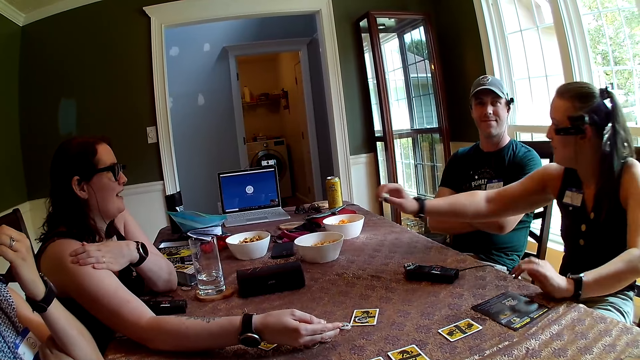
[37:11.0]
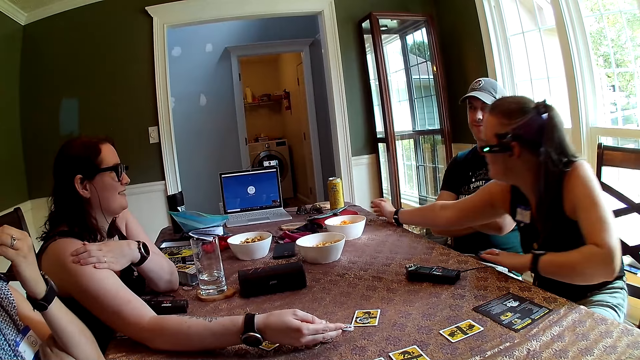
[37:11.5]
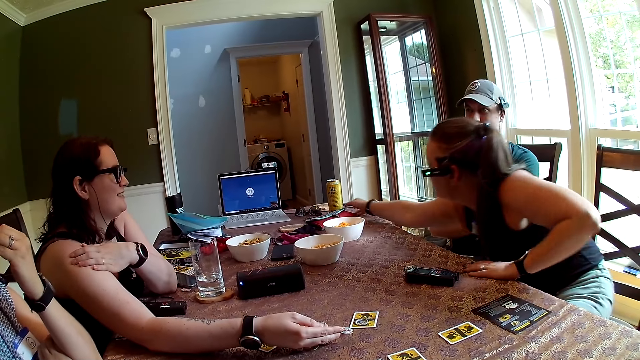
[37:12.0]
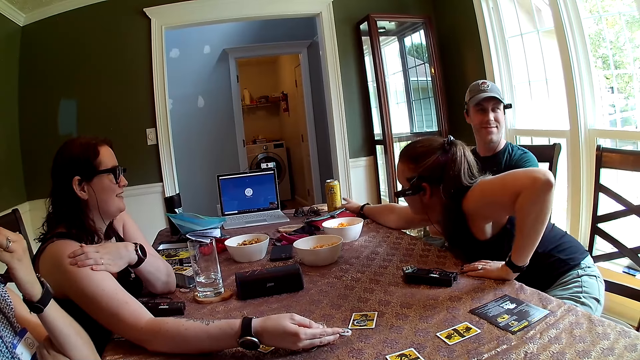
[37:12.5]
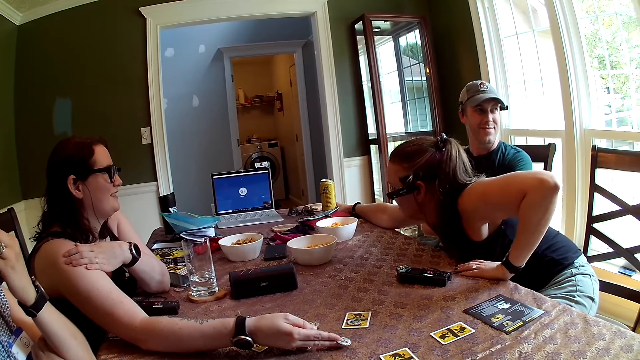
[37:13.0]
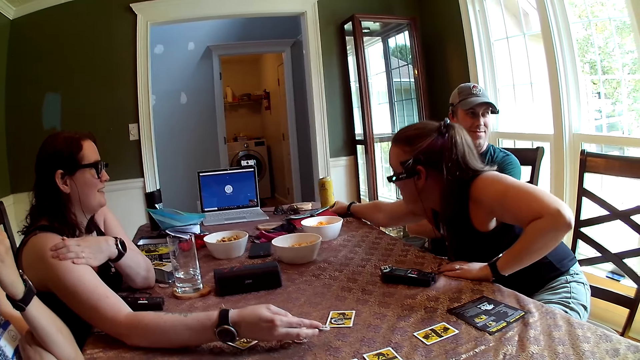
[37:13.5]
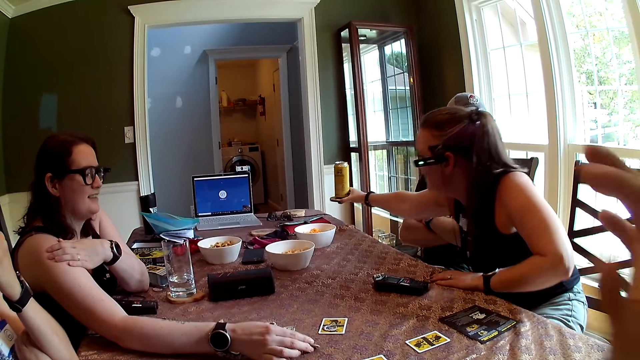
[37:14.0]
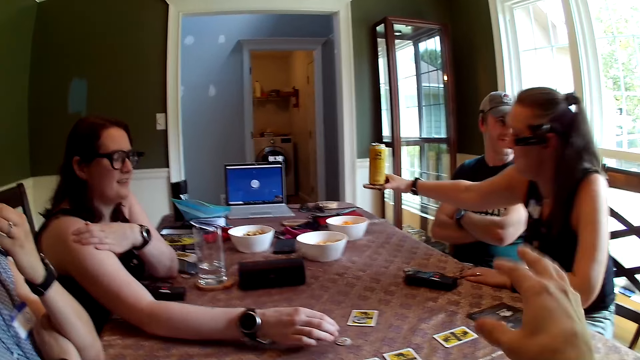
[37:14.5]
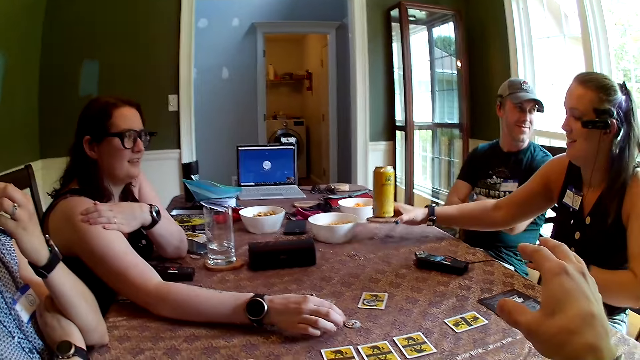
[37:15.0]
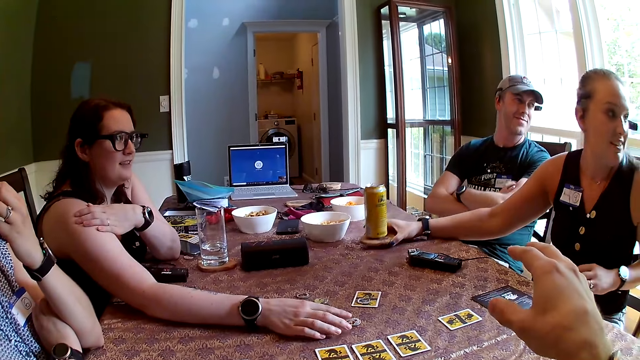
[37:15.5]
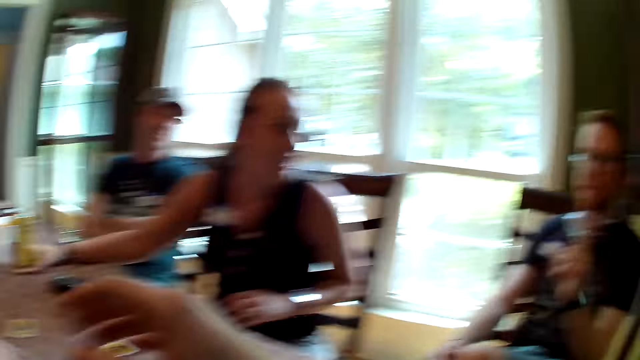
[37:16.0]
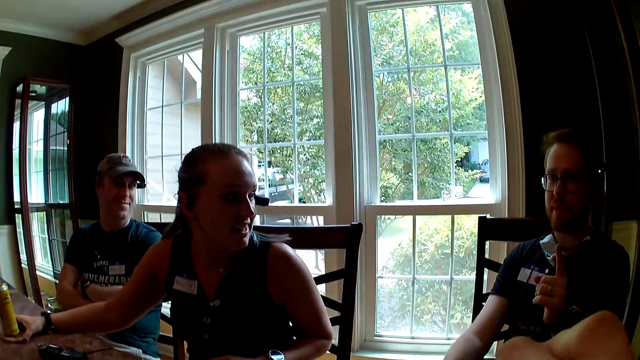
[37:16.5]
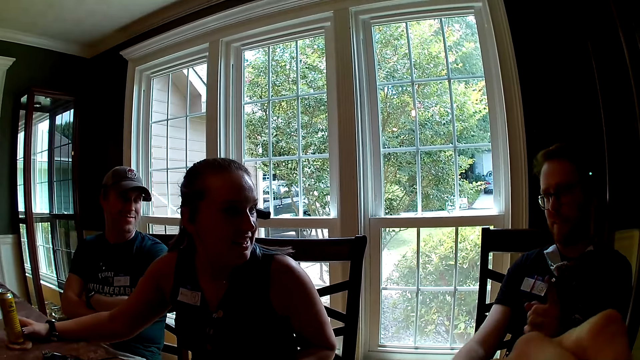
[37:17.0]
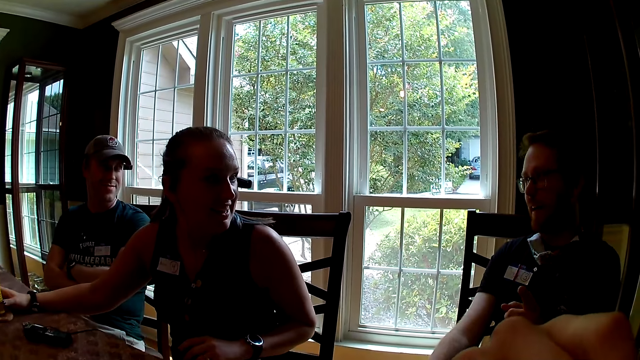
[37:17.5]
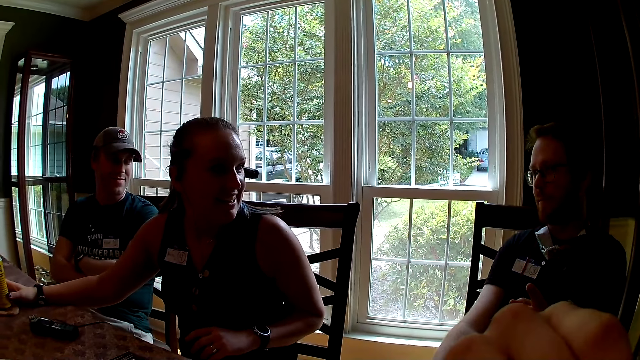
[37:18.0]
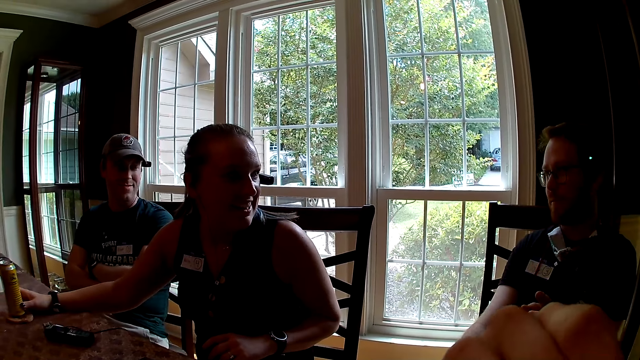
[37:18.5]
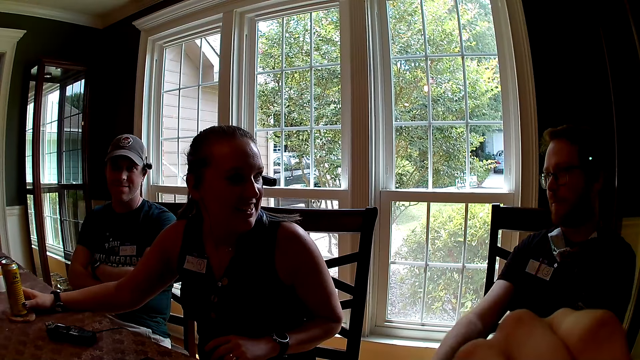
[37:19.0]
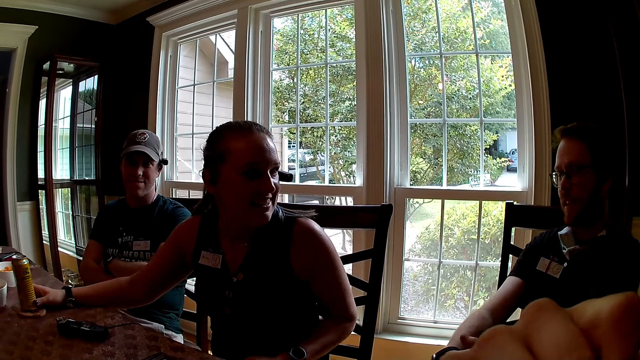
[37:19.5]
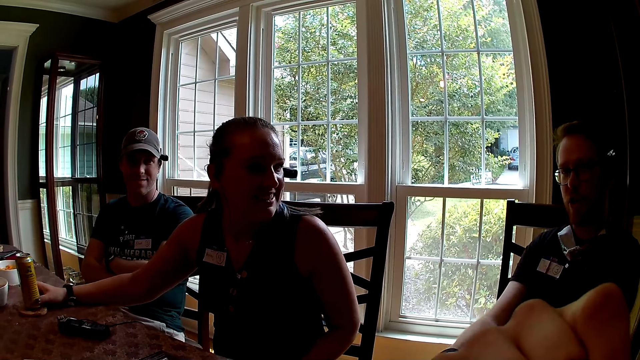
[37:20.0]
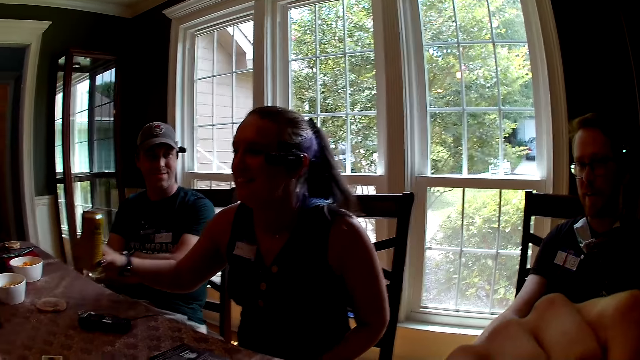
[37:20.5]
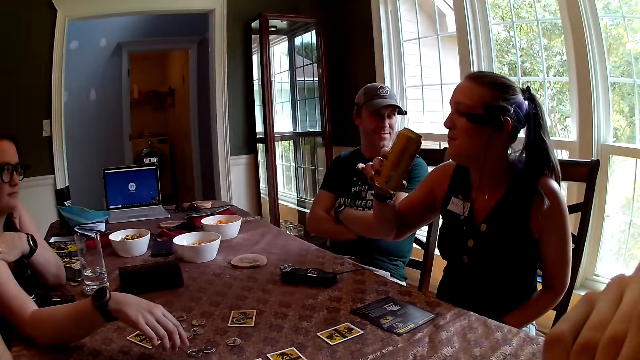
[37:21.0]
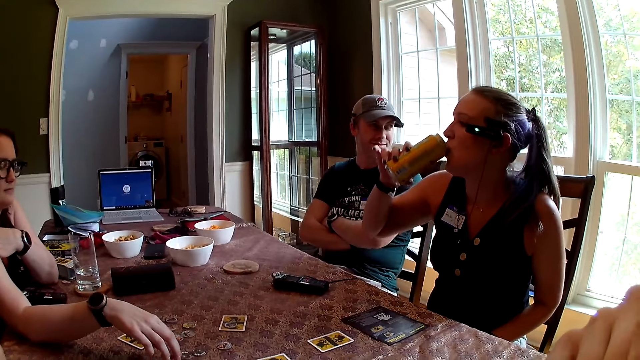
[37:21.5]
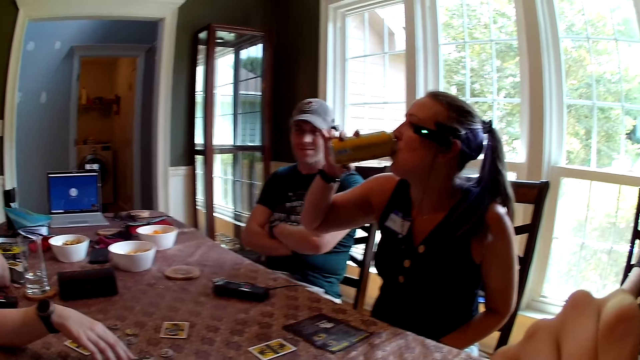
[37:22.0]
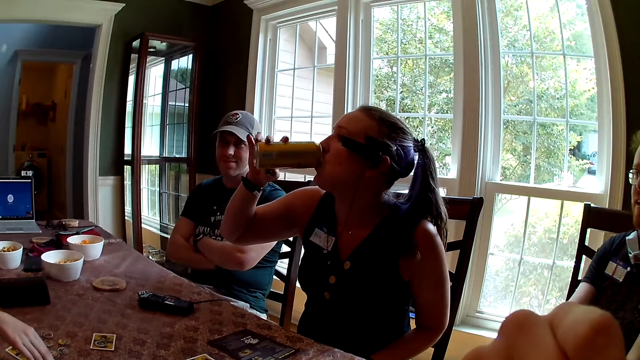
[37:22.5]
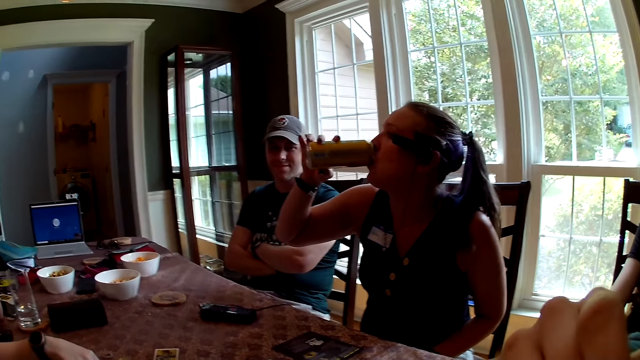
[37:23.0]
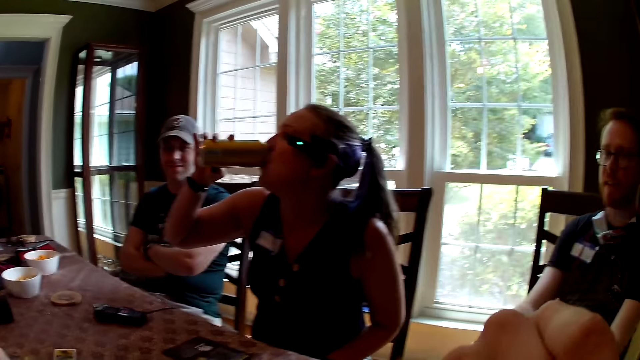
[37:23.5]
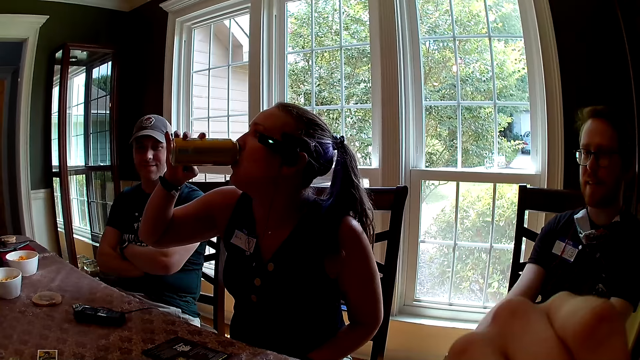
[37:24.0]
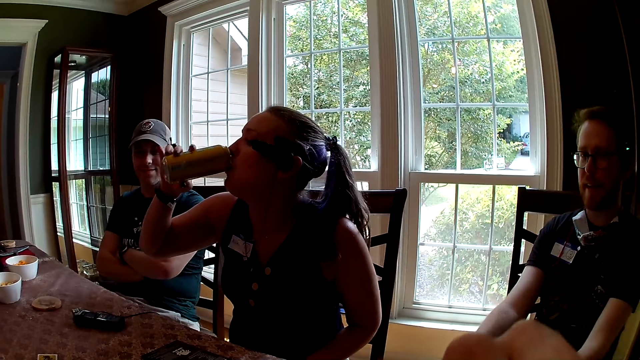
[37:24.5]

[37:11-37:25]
A woman converses with the group members. A second woman picks up a drink. The second woman picks up a coaster from the table with her right hand. A third woman drops the poker chips on the table with her right hand. A man converses with the group. The second woman drops the coaster on the table with her right hand. The second woman holds a can of beer on the coaster on the table with her right hand. The second woman picks up the can of beer from the coaster on the table with her right hand. The second woman drinks beer from the can of beer in her right hand.

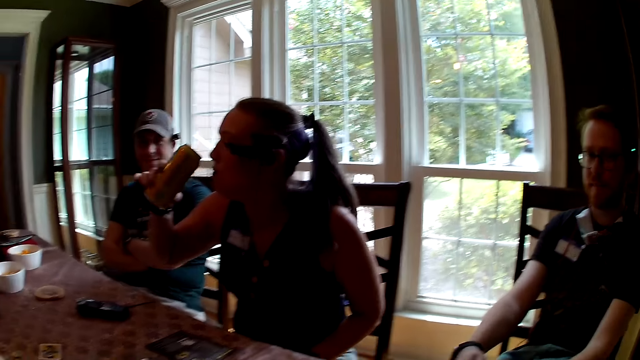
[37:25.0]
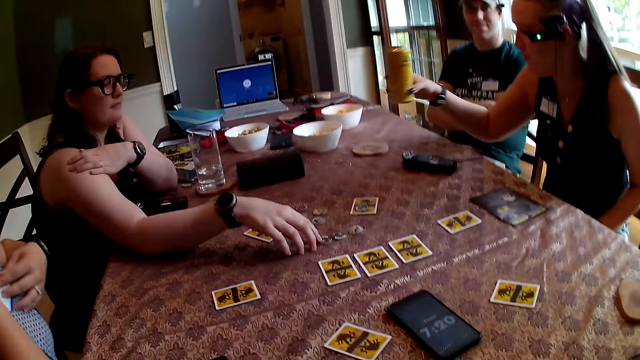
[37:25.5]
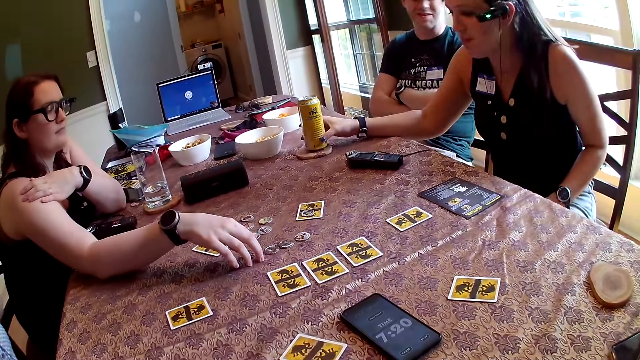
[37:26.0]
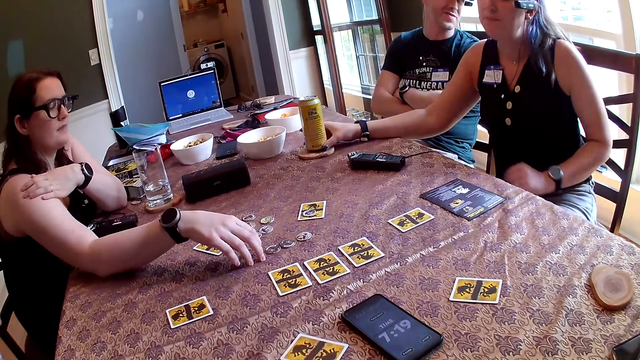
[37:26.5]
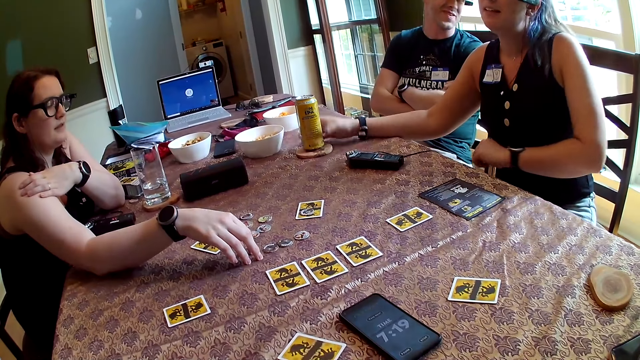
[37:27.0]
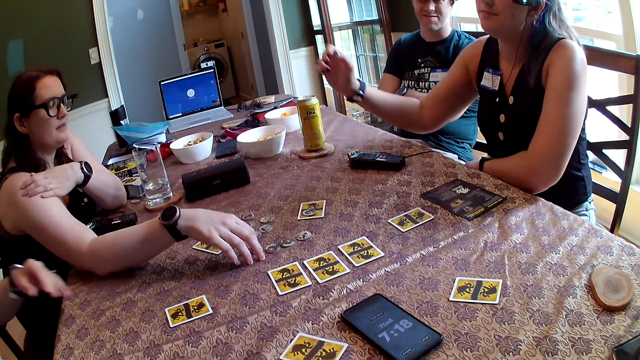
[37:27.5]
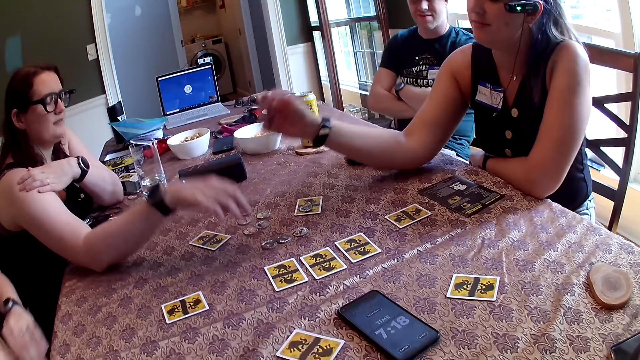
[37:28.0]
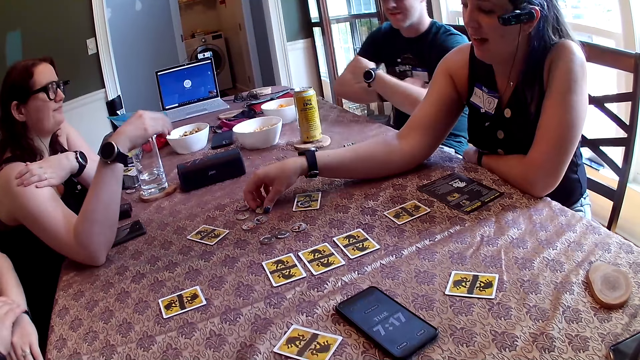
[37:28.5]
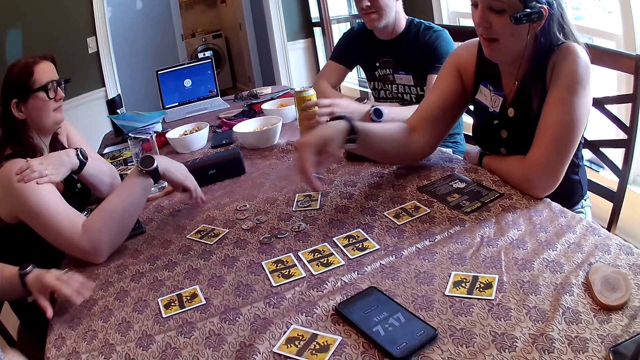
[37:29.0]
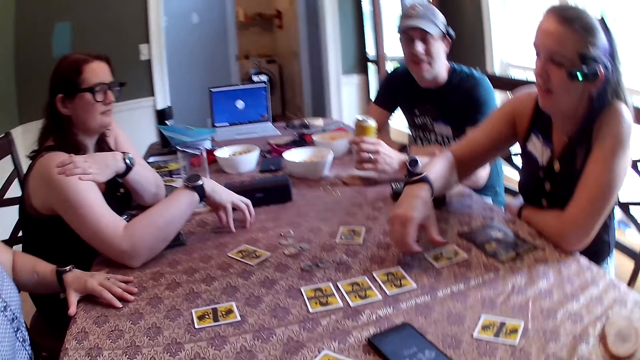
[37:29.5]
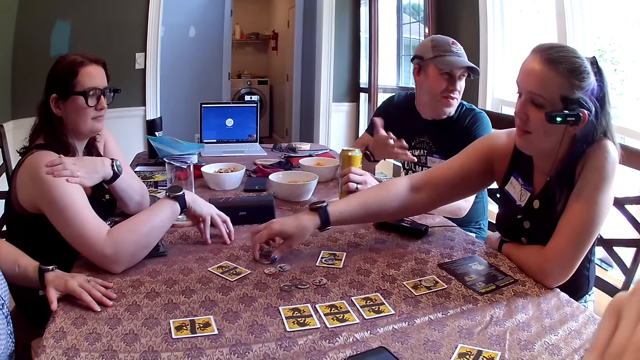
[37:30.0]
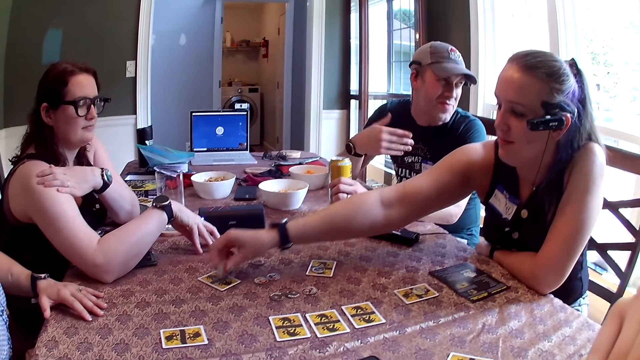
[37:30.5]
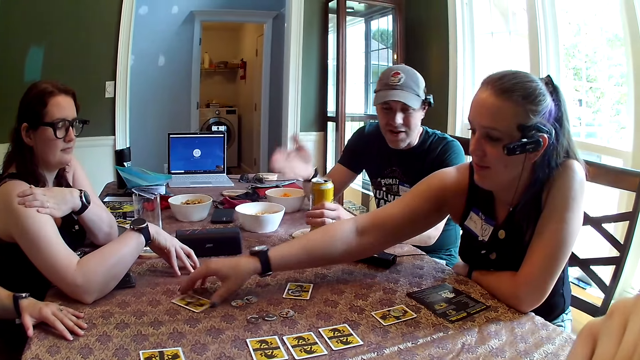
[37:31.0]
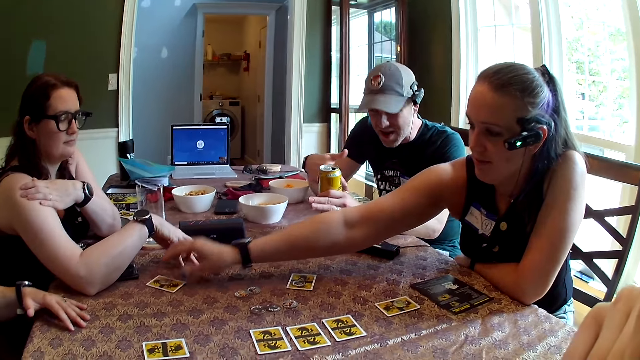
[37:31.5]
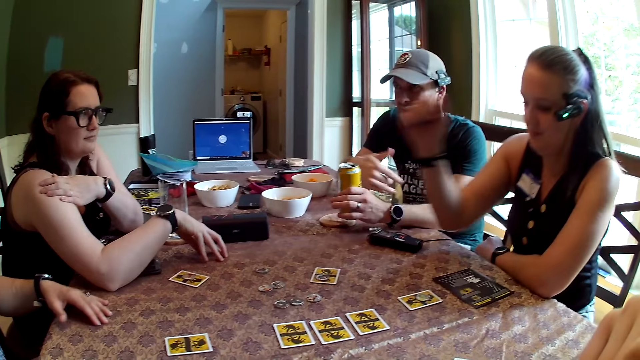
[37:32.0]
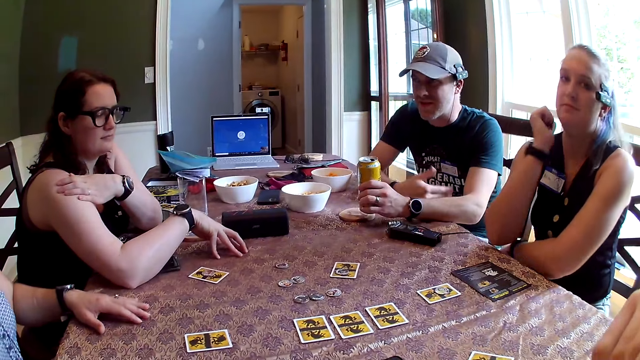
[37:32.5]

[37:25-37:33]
A woman drops the can of beer on the coaster on the table with her right hand. Another woman taps her right hand on the table. The other woman removes her right hand from the table. A third woman shifts a watch on her left wrist with her right hand. The first woman picks up a poker chip from the table with her right hand. The second woman places her right hand on the table. A man picks up the can of beer from the coaster on the table with his left hand. The third woman places her left hand on the table. The first woman plays a game. The first woman places the poker chip on the card on the table with her right hand. The man holds the can of beer in his left hand. The first woman picks up a poker chip from the table with her right hand. The first woman places the poker chip on the card on the table with her right hand. The first woman shifts the card on the table with her right hand.
